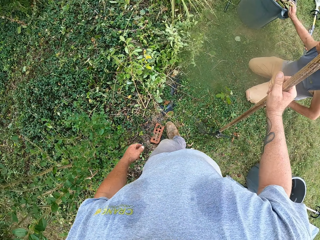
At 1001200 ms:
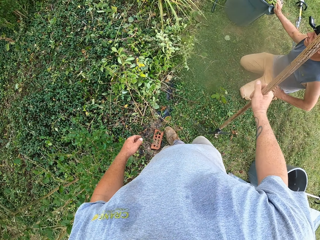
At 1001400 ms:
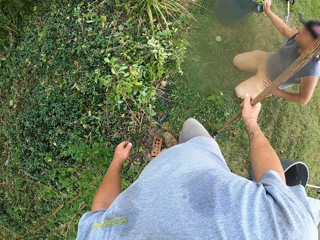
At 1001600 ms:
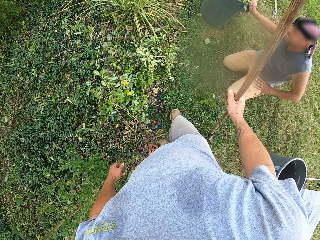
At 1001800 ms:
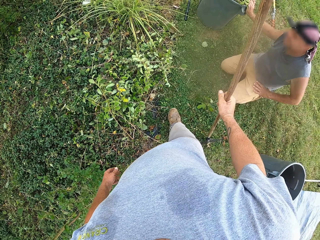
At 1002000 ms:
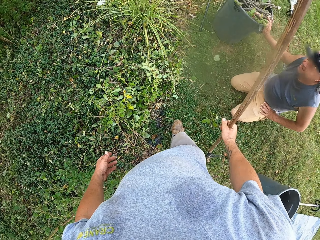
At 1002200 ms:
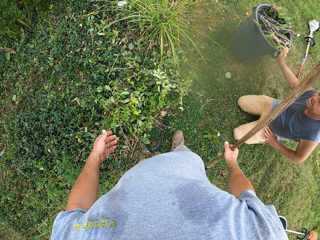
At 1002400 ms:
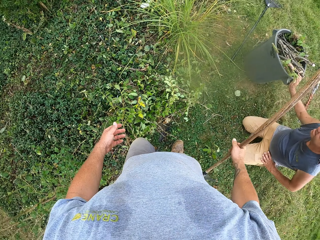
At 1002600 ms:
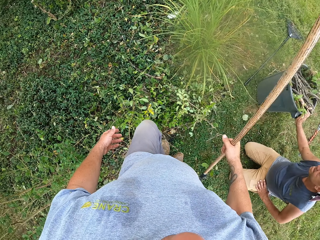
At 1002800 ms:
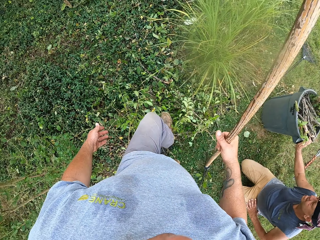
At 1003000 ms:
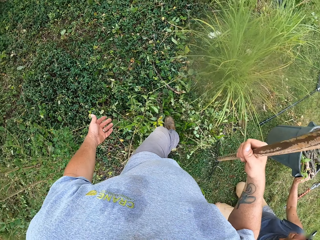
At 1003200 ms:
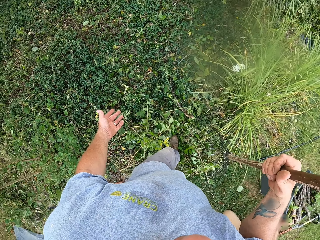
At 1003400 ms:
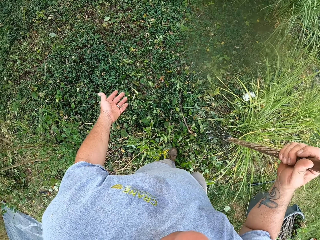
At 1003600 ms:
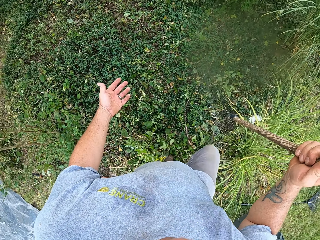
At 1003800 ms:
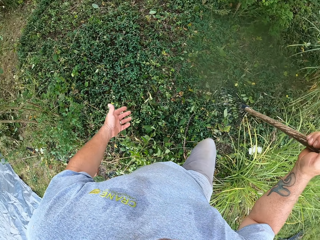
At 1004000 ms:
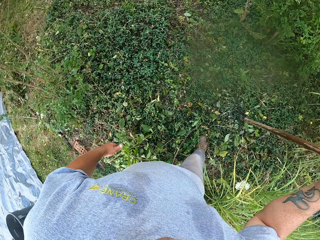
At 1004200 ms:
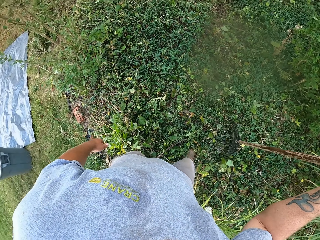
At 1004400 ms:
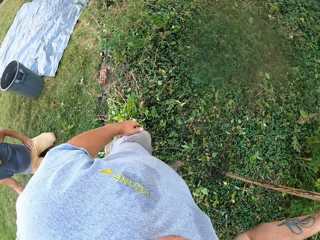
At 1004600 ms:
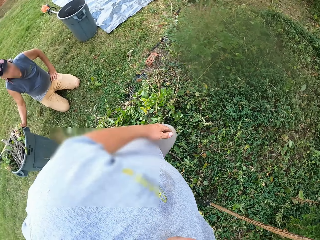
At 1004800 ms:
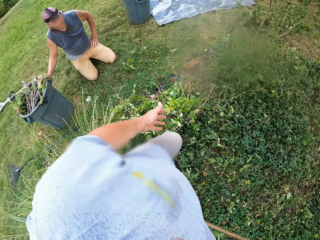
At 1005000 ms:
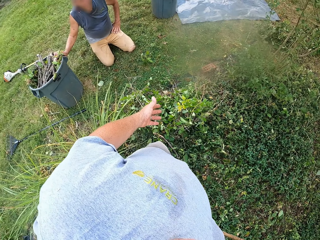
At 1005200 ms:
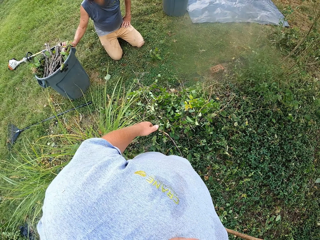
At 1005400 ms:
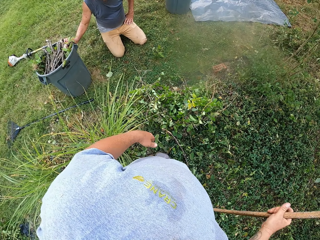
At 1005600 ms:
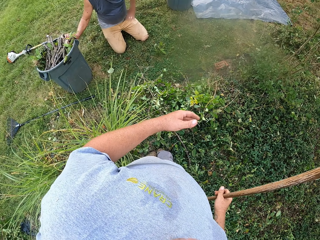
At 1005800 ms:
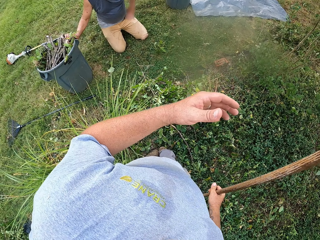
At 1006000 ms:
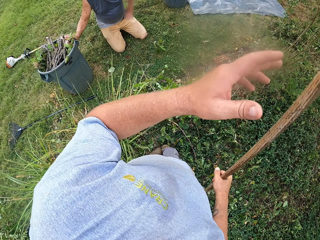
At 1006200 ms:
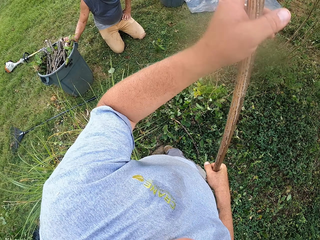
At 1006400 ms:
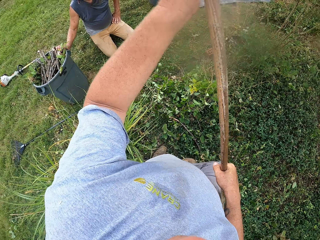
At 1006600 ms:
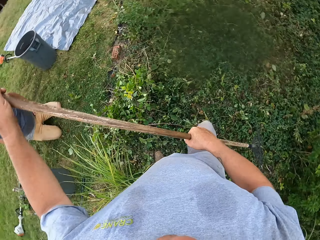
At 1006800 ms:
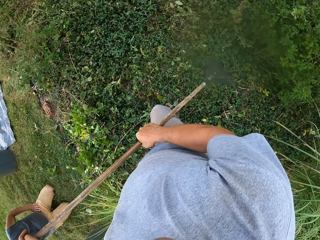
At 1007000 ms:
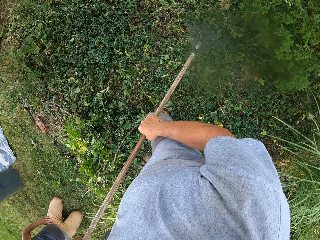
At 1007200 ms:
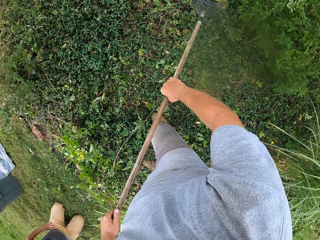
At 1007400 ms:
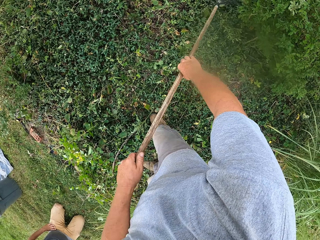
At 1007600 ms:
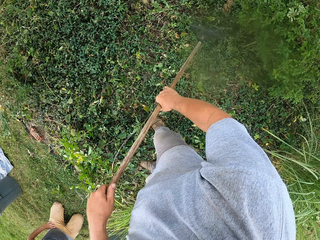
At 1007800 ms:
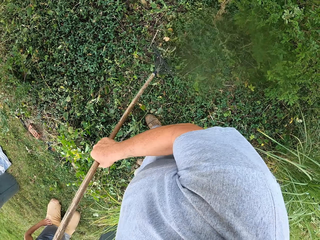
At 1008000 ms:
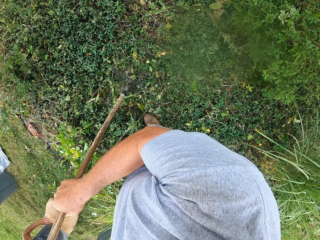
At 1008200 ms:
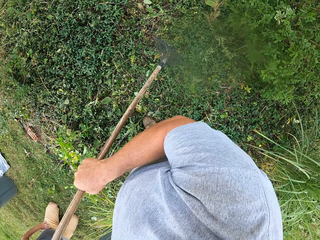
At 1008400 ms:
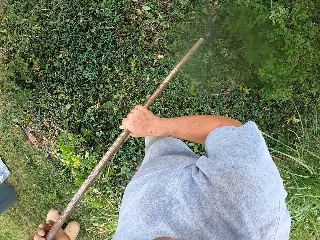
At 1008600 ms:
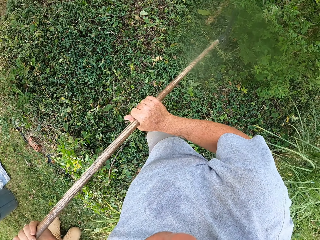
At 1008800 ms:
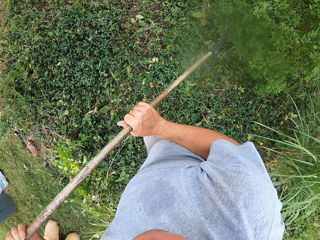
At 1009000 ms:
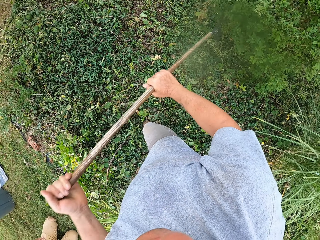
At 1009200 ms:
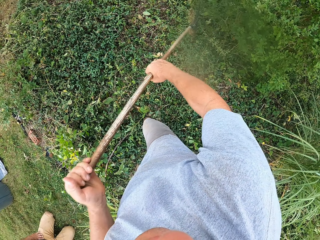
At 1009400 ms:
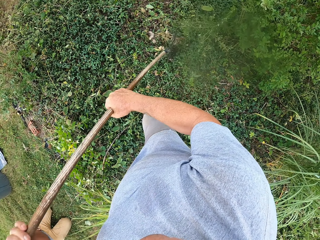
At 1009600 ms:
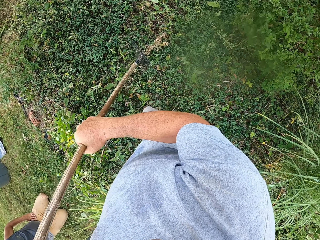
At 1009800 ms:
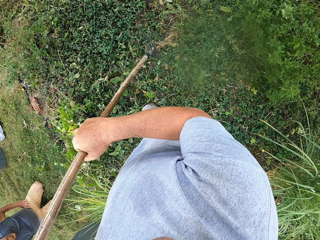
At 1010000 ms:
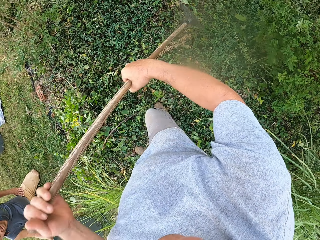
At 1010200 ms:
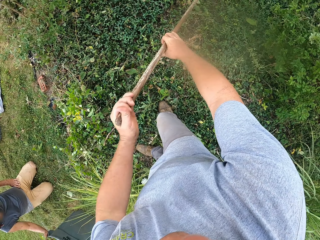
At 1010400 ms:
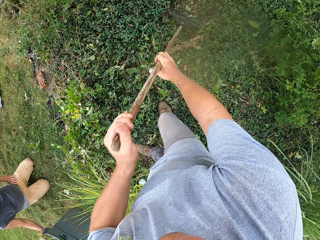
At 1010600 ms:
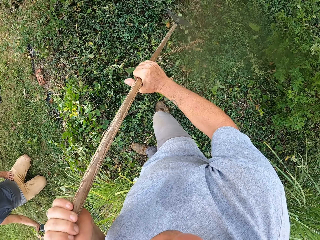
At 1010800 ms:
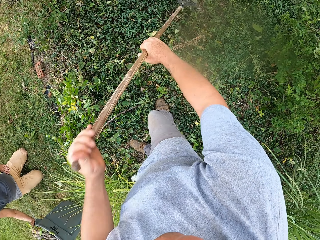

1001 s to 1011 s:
The camera wearer walks around. They use gestures. A man looks around. The camera wearer holds a rake with both hands. They move grass with the rake. They clean the grass with the rake.

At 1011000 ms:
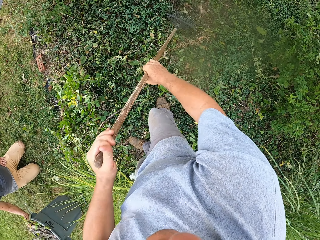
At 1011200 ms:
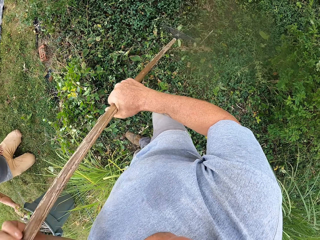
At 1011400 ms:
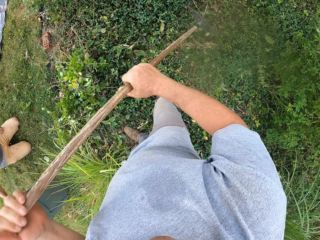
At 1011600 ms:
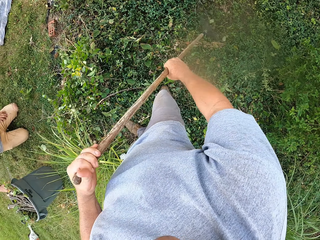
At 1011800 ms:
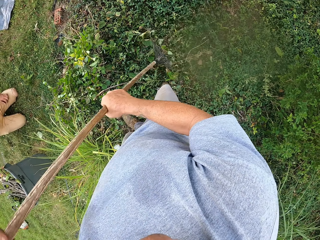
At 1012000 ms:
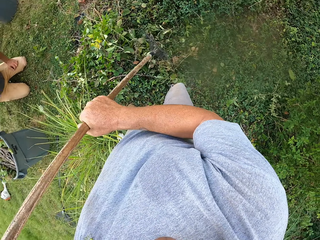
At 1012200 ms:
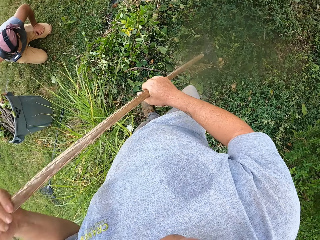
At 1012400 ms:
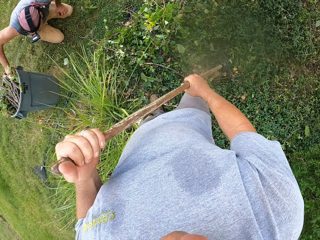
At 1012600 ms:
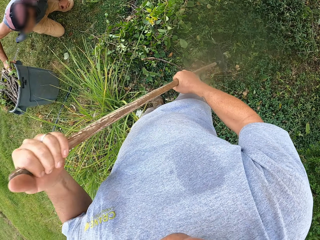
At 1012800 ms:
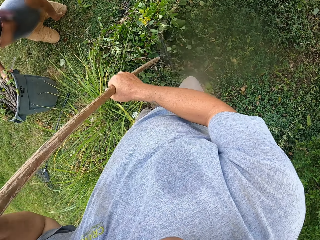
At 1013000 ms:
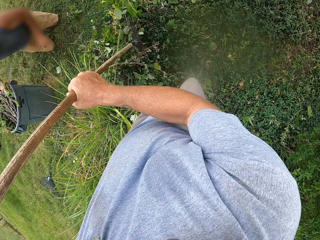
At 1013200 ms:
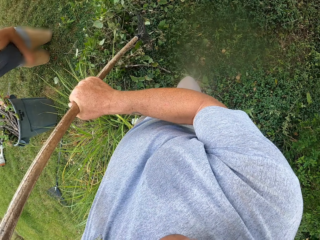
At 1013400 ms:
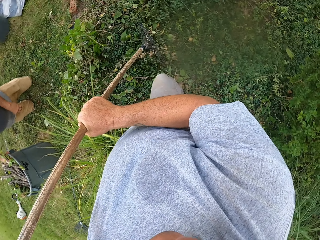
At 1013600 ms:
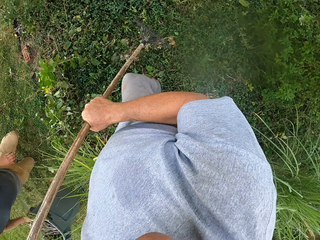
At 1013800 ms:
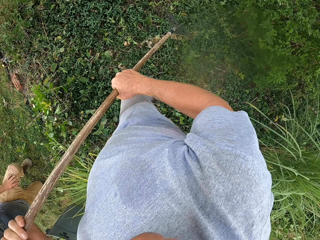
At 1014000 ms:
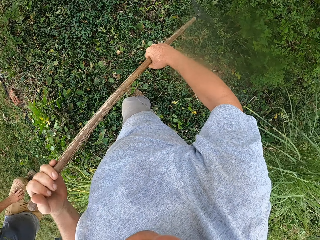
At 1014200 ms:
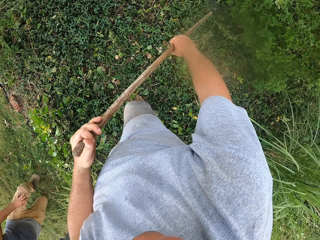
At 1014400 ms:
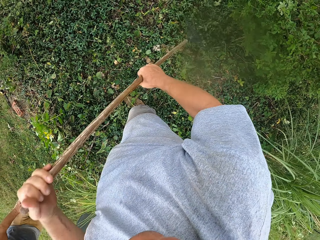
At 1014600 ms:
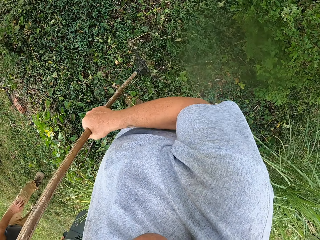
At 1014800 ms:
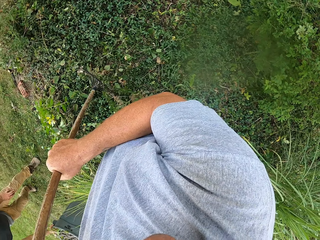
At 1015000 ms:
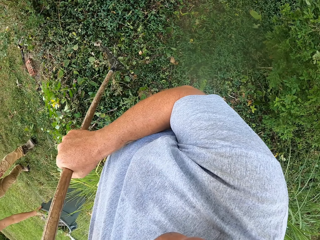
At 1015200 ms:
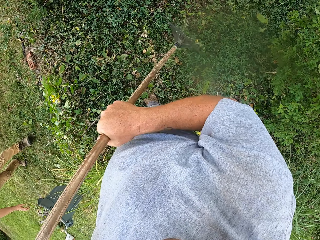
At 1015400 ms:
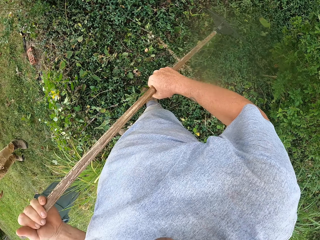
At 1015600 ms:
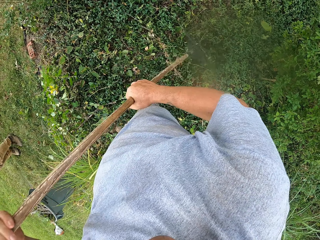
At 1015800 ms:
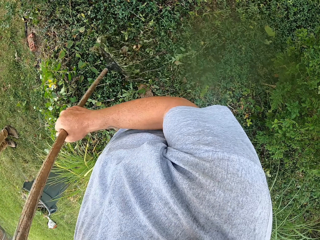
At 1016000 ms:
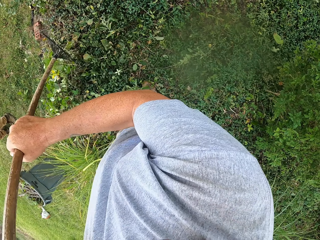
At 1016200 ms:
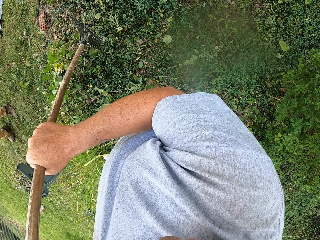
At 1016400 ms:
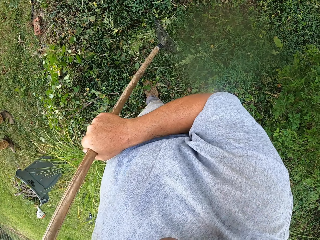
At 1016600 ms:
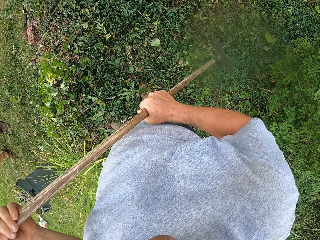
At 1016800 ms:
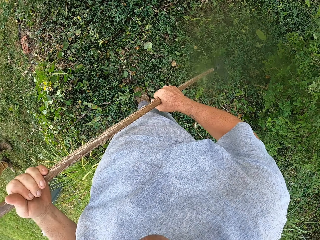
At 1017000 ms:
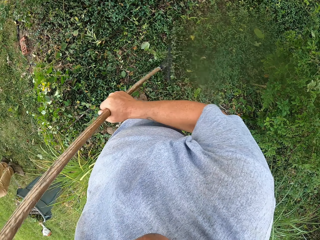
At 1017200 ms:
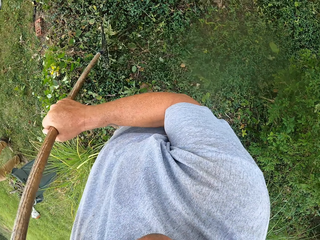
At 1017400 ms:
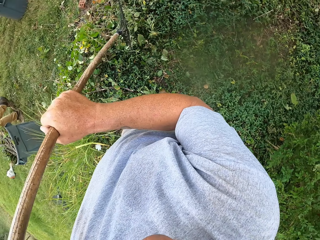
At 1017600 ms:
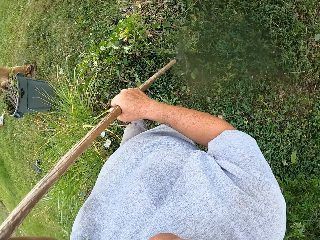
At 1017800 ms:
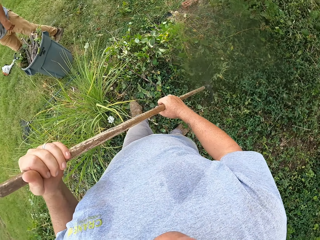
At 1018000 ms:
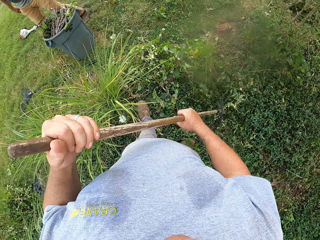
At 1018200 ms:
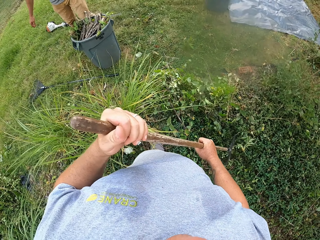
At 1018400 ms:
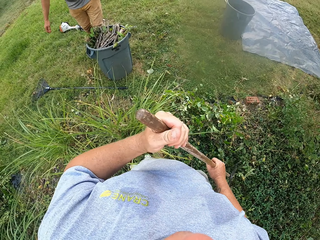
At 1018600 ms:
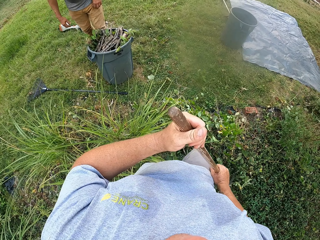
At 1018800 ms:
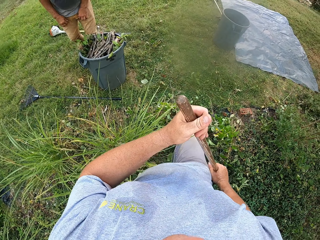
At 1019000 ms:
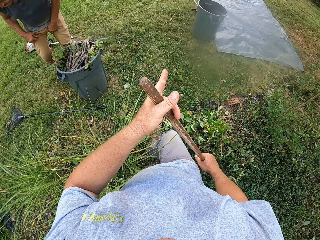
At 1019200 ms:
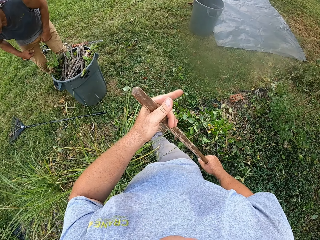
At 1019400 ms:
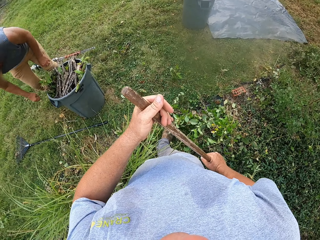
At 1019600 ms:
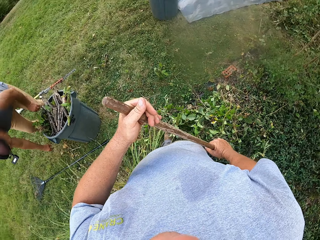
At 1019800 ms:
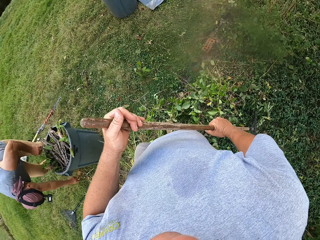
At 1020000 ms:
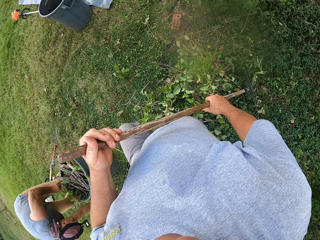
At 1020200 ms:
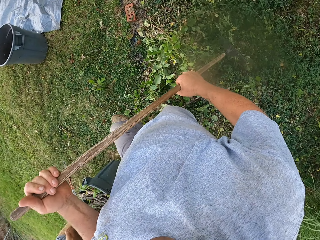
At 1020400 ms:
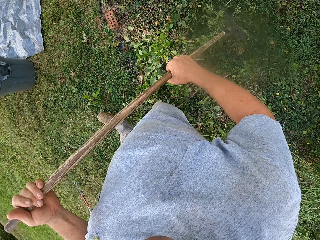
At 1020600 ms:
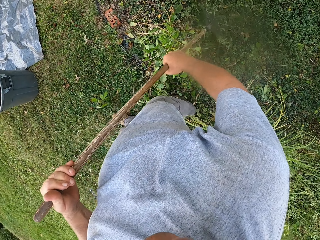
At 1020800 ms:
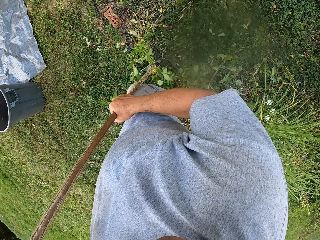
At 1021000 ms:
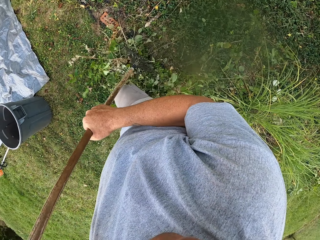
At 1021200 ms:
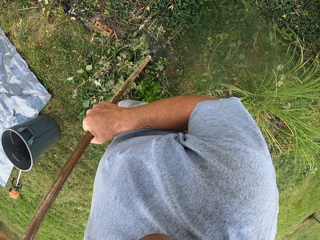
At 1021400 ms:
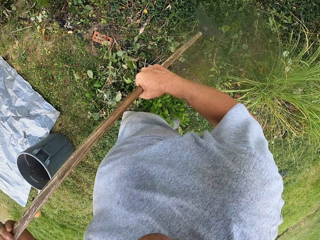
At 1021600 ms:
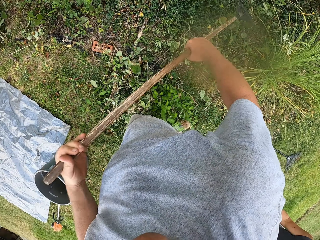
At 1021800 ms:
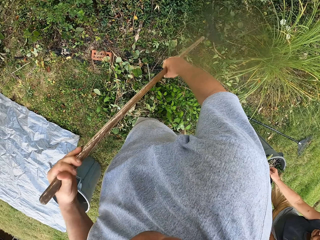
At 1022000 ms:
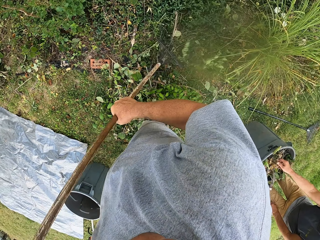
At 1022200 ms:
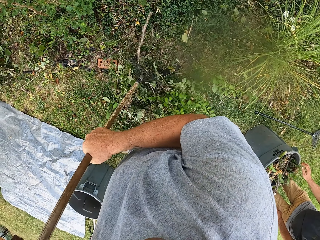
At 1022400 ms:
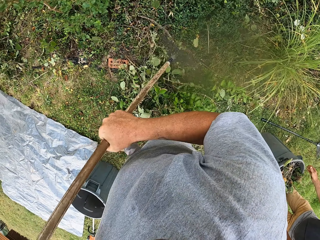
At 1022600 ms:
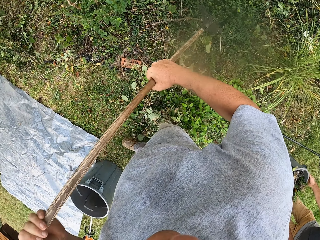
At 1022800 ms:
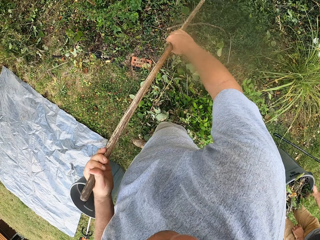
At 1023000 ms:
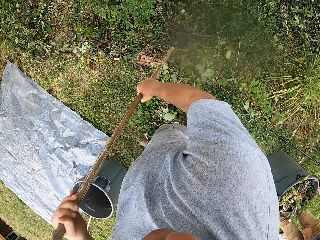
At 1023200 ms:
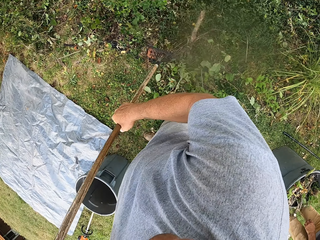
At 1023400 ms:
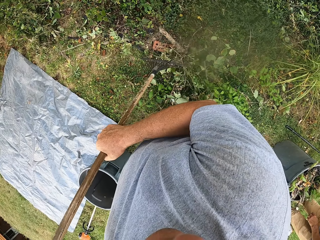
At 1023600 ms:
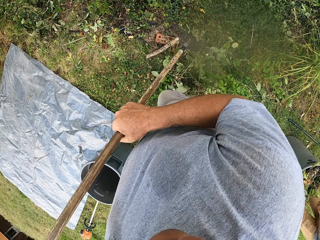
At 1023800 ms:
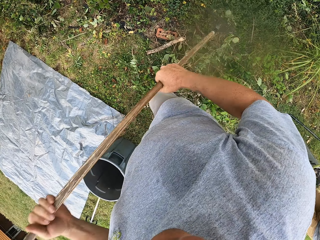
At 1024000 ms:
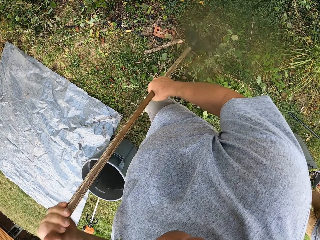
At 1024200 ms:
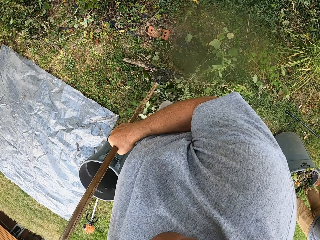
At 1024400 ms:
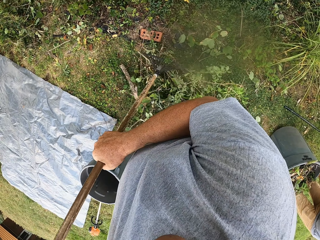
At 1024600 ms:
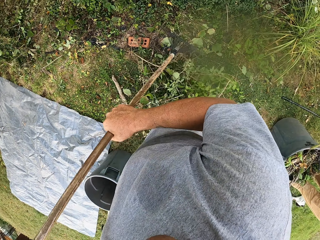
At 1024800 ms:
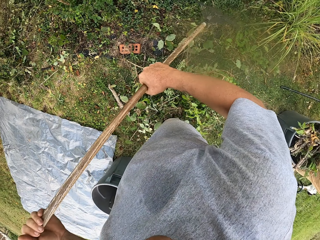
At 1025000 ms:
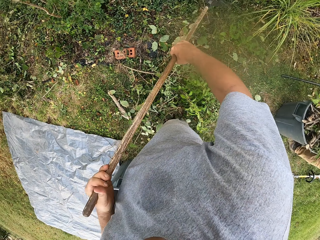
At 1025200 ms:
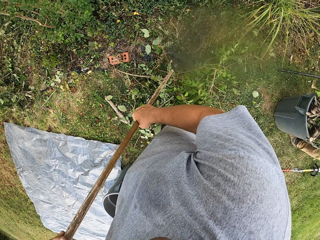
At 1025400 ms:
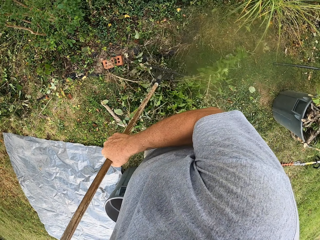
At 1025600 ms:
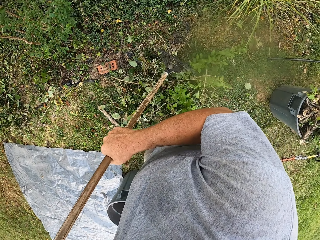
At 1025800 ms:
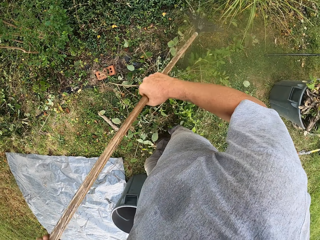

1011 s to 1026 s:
A man stands up and walks around. The camera wearer walks around. The man bends downwards. The camera wearer moves plants with a rake. The man picks up a bucket.
